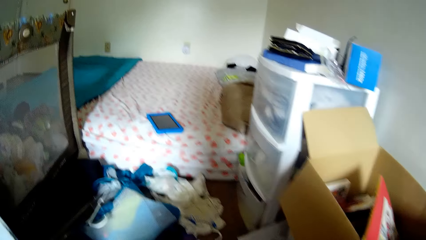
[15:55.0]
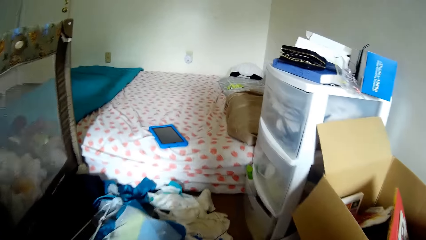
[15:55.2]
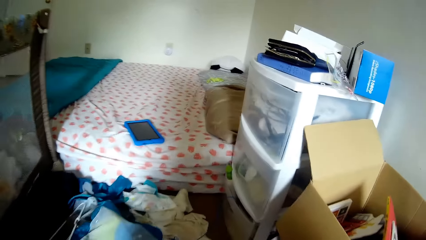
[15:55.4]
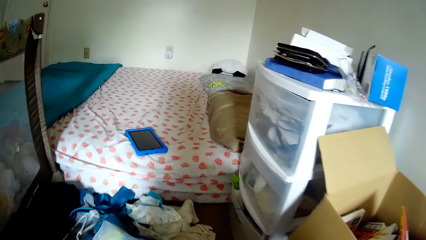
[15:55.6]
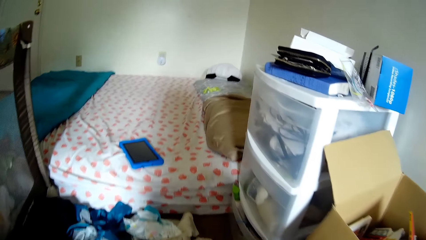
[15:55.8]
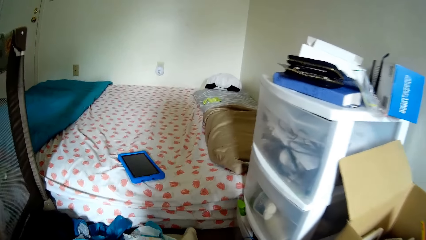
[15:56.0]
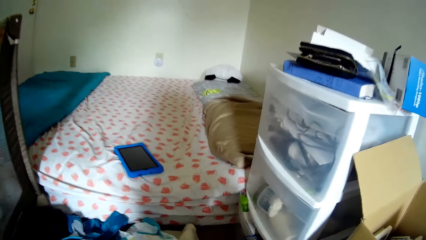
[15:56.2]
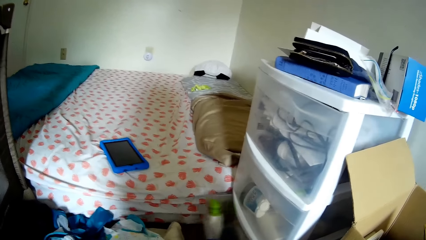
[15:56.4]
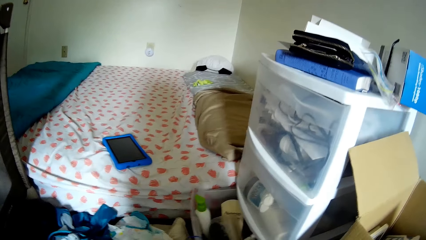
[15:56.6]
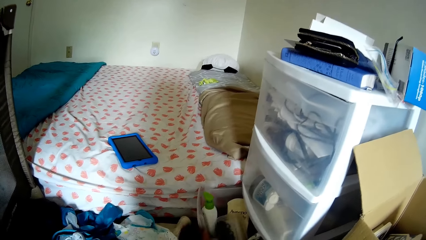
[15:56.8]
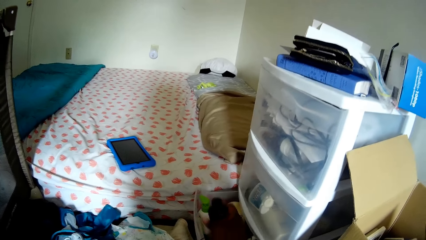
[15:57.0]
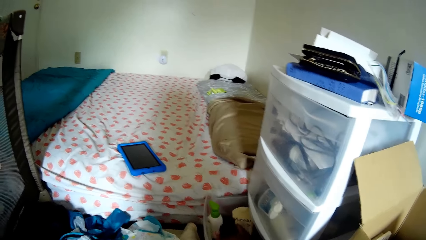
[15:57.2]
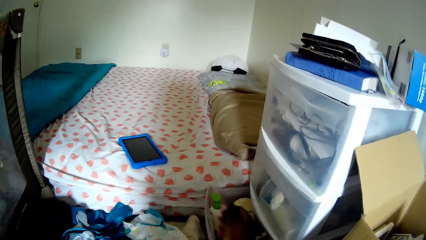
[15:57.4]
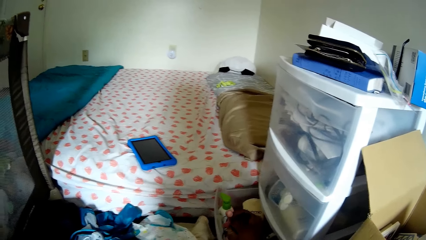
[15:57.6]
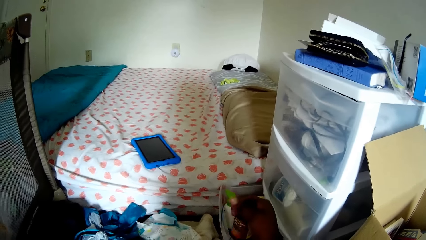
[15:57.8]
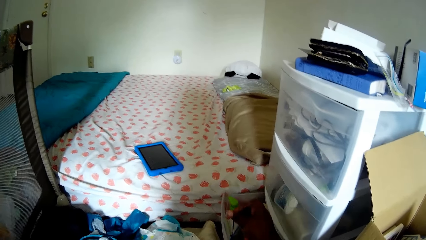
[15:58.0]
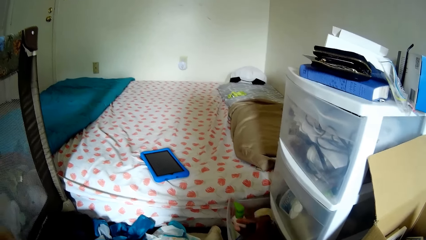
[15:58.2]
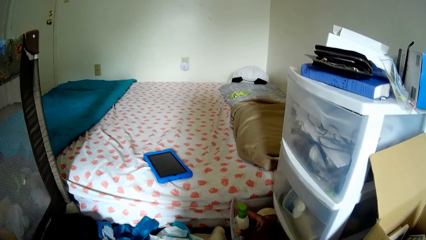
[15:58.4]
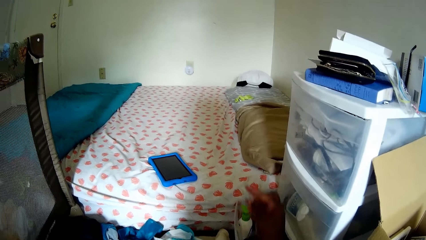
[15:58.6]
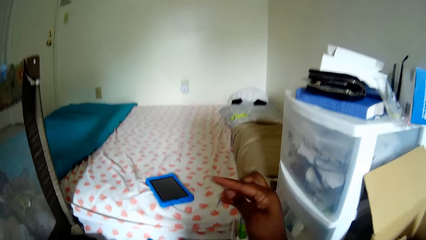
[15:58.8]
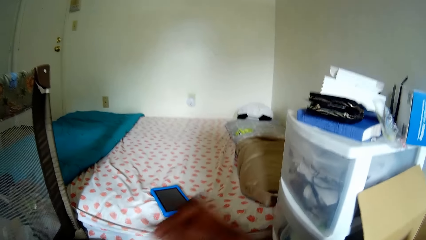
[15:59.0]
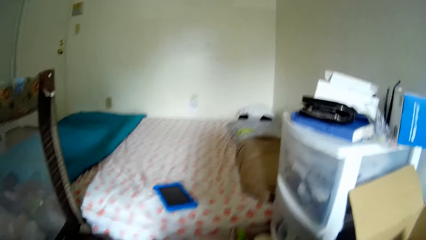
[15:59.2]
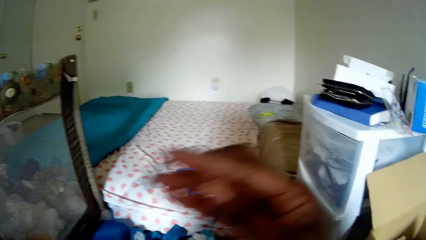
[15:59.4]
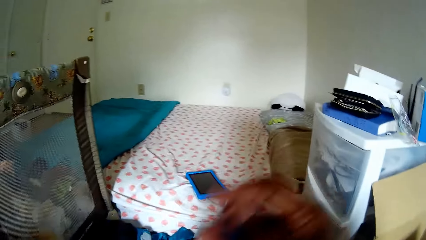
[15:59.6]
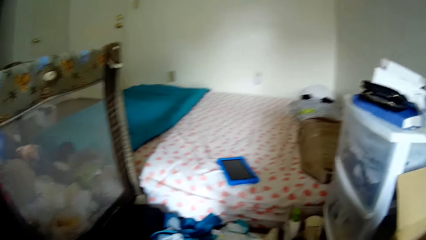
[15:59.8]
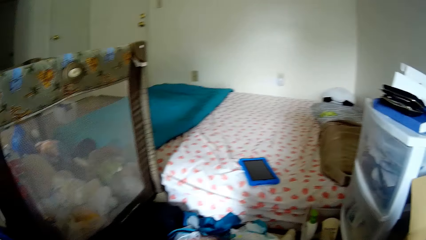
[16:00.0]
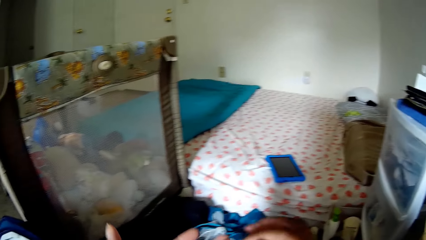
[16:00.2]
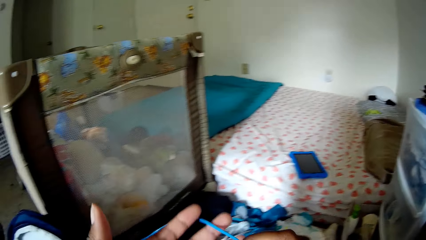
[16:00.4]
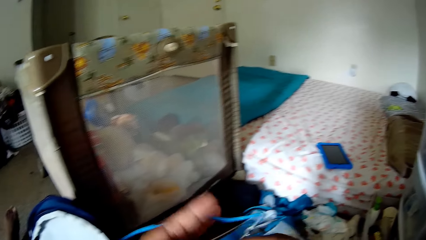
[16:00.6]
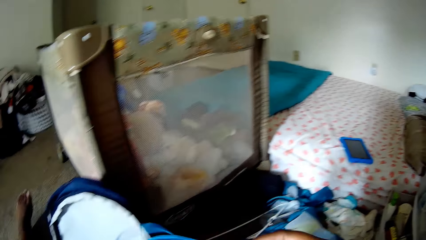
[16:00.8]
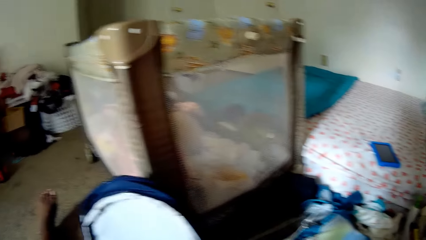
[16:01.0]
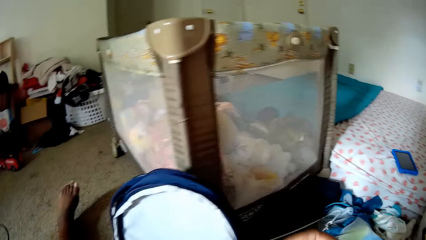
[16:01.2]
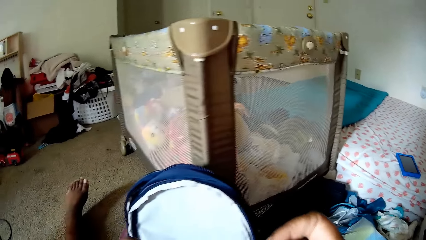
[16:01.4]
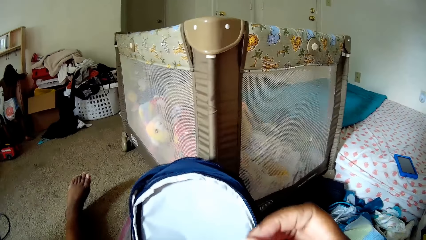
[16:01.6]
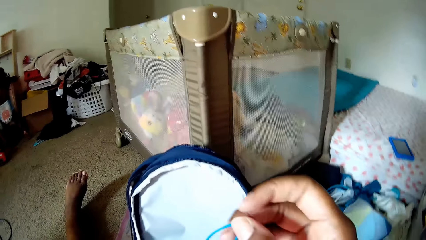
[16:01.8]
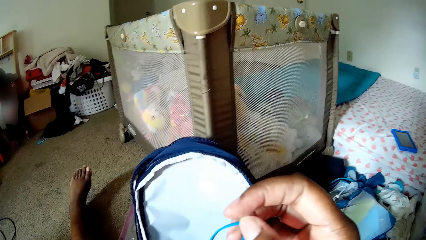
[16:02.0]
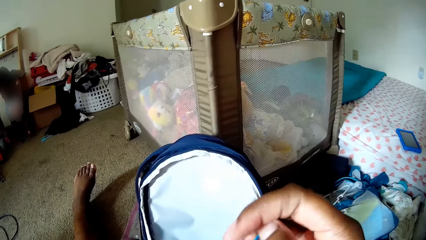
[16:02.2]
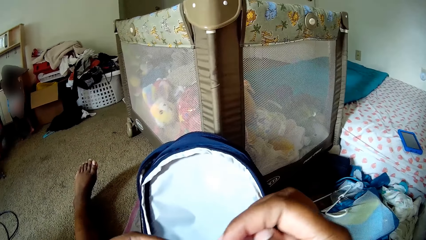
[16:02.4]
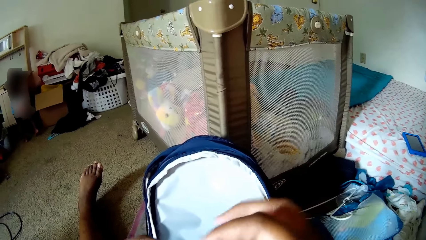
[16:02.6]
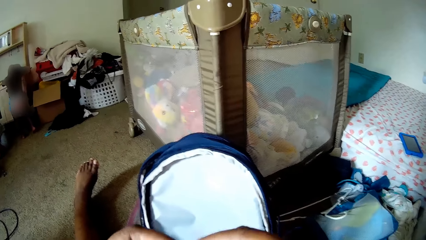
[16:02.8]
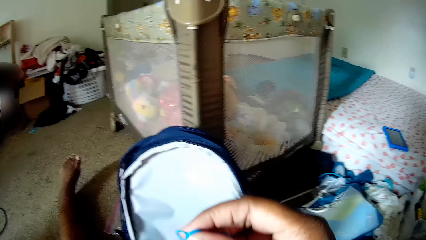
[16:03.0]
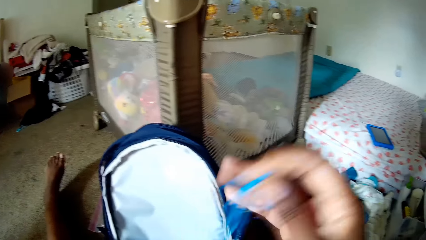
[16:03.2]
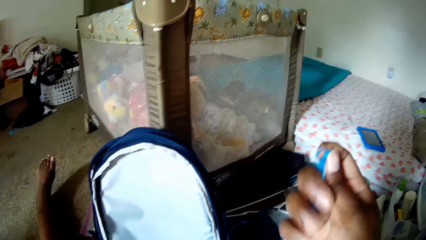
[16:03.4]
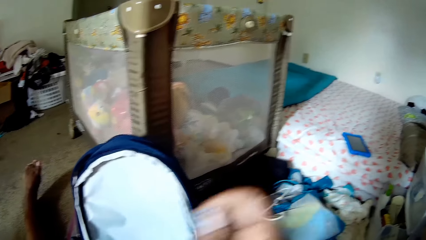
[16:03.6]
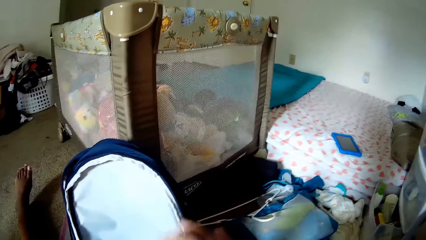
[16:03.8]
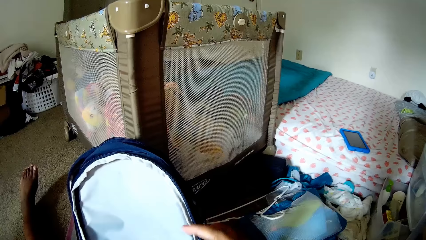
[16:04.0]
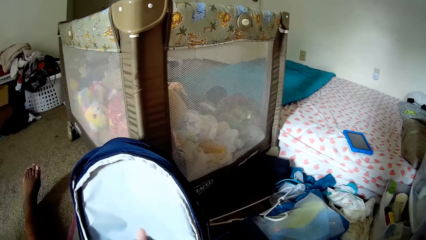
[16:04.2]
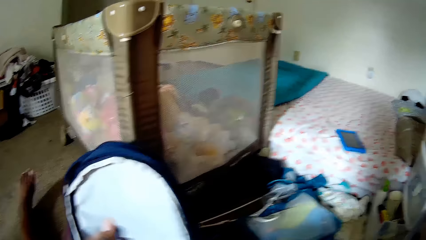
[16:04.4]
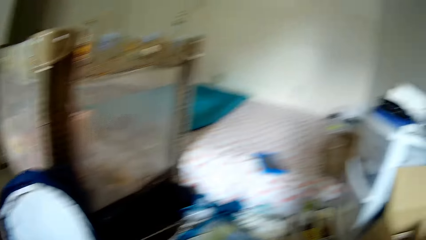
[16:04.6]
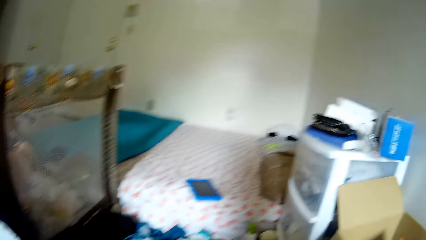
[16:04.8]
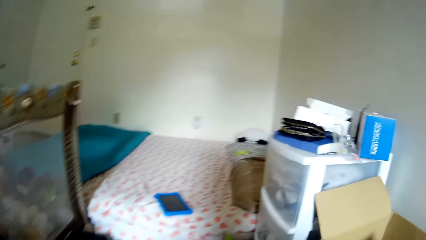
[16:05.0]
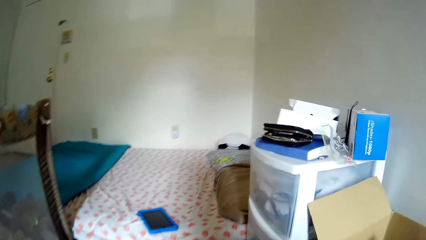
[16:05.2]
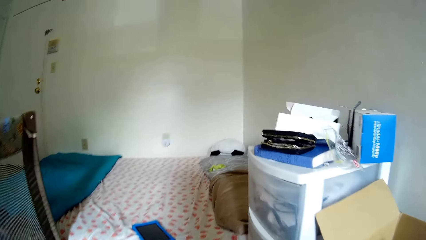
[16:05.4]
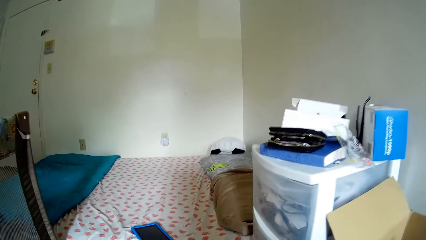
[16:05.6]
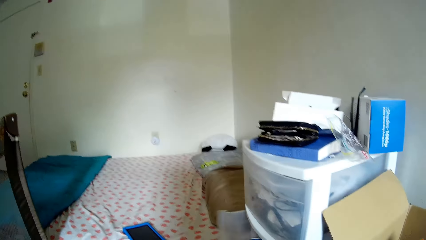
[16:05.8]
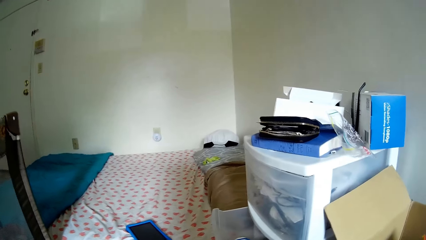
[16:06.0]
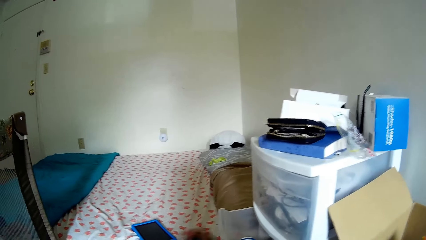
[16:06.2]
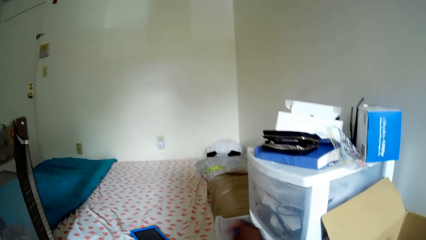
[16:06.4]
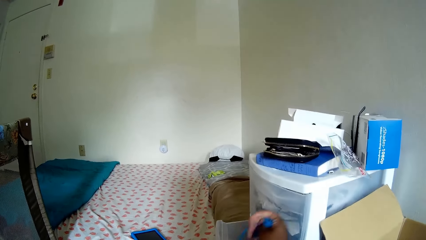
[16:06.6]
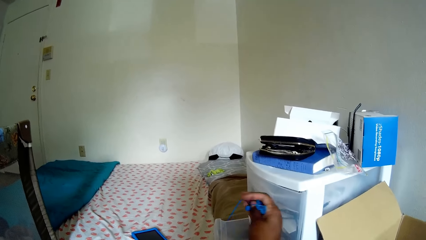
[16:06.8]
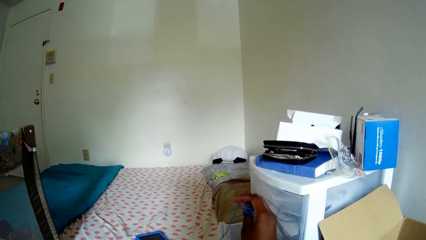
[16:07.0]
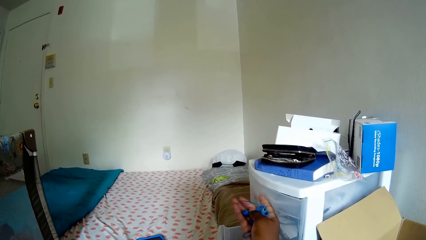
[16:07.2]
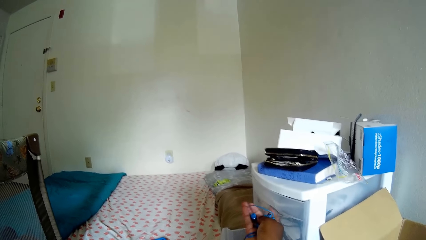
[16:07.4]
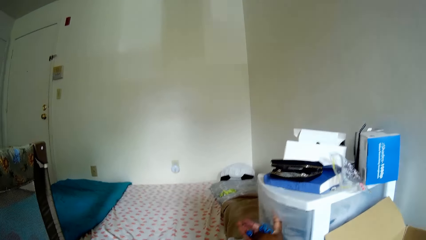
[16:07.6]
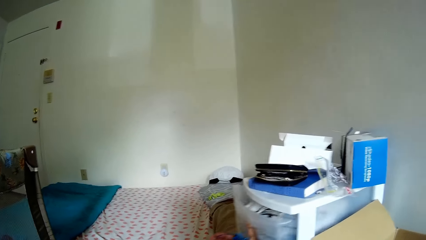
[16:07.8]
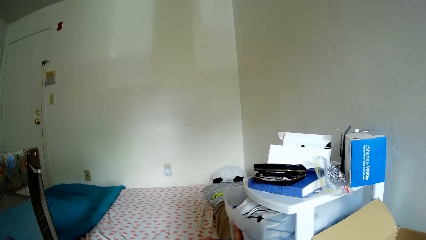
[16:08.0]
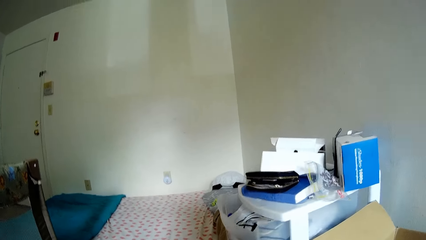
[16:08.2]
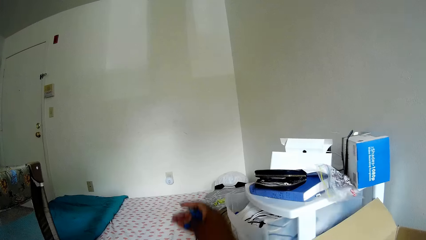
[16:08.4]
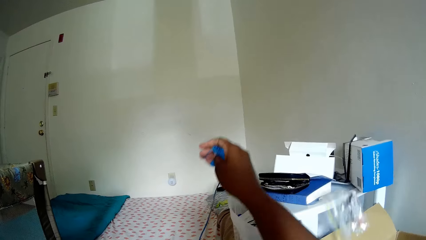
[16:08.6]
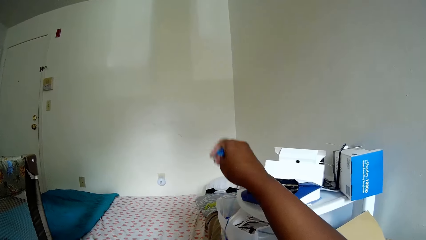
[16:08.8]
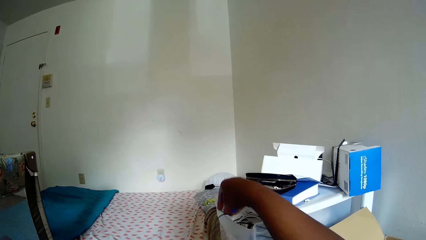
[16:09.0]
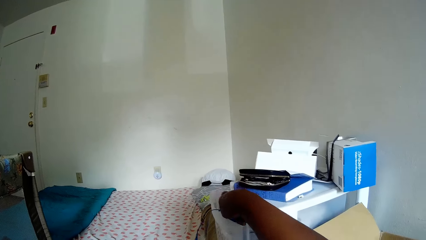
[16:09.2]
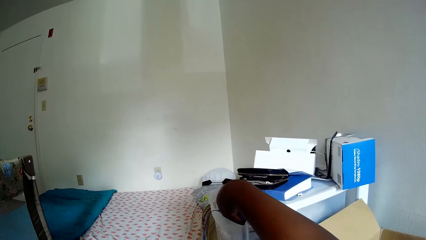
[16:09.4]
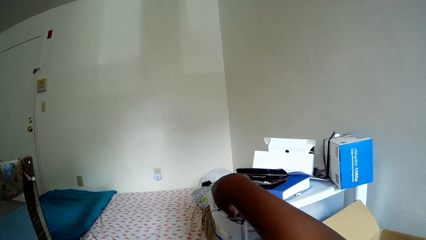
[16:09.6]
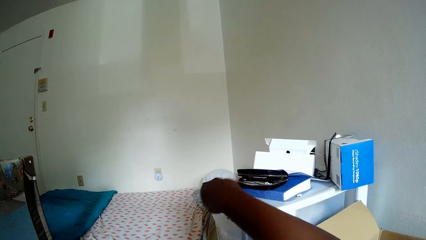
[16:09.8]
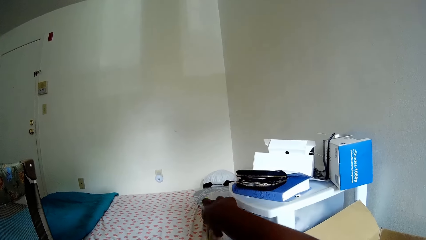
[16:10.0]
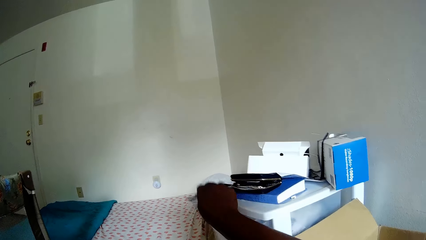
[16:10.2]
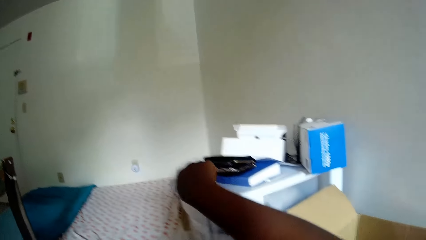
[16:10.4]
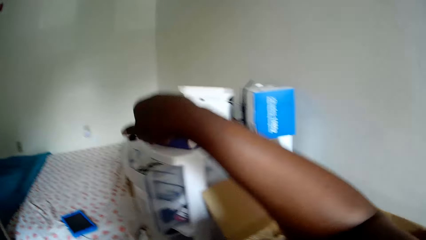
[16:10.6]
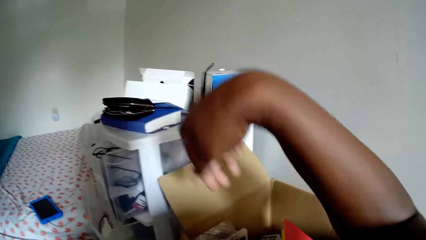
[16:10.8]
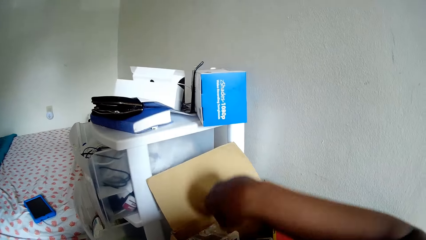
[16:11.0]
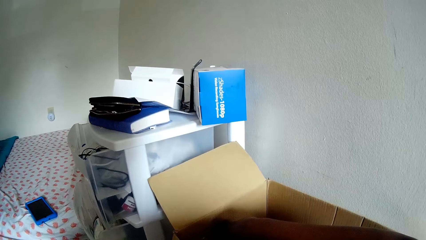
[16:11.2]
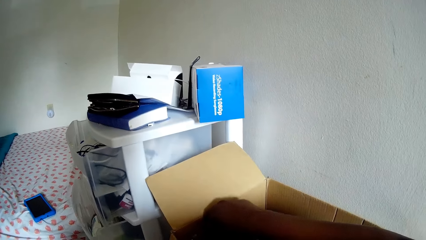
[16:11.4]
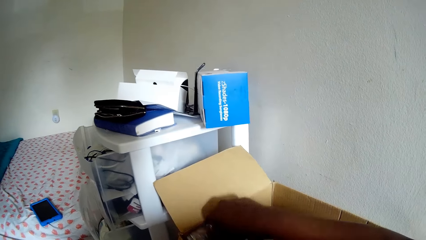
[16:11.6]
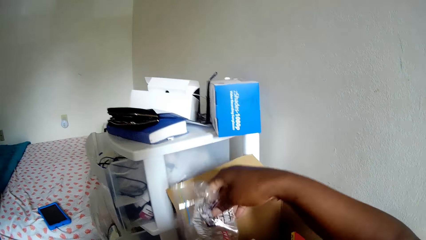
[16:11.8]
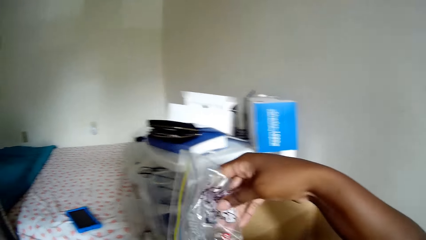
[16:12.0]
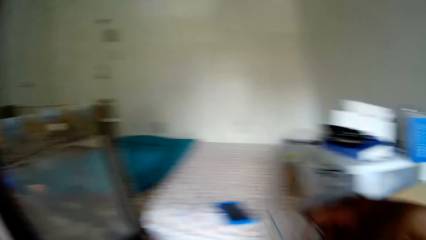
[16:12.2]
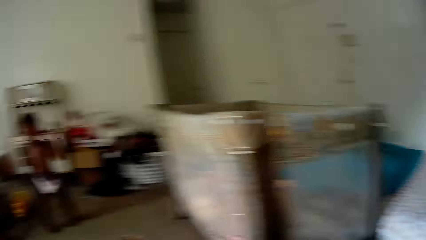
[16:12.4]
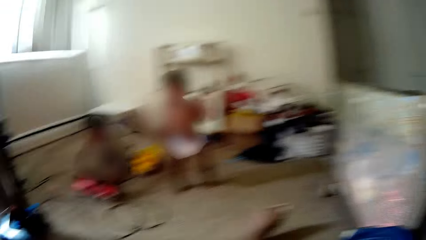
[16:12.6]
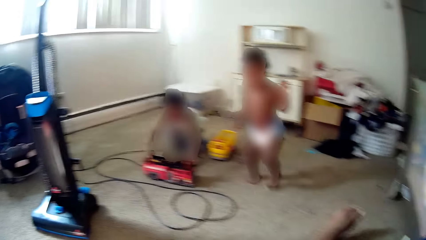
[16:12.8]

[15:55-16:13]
The camera wearer opens the drawer with her right hand. She searches the drawer with her right hand. She places a bottle in her right hand in the drawer. She picks a wire or cable from the drawer with her right hand. She moves her hand away from the drawer. She lifts the cable. A baby drives a toy car with his left hand. The camera wearer holds the wire or earphones in her hands. She moves around. She opens the drawer with her right hand. She drops something in the drawer. She rolls the wire in her right hand. She opens the drawer. She drops the wire in the drawer with her right hand. She holds the earphones. She puts the earphones in the drawer. She searches a carton with her right hand. She picks the polythene bag from the carton with her right hand.
